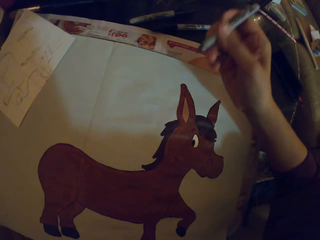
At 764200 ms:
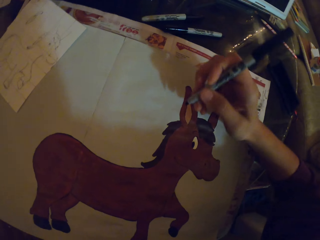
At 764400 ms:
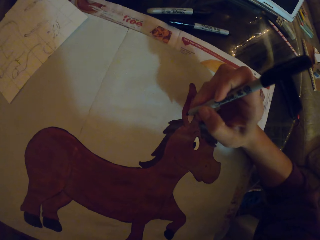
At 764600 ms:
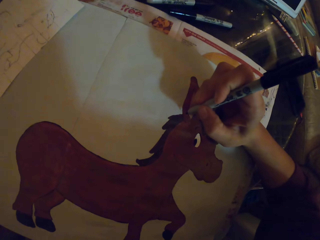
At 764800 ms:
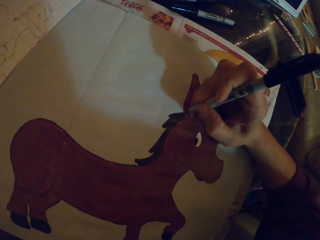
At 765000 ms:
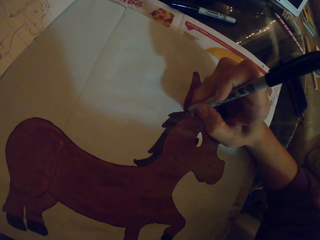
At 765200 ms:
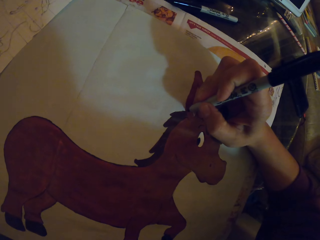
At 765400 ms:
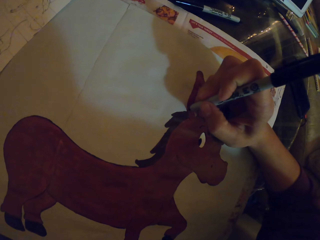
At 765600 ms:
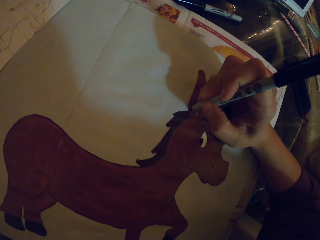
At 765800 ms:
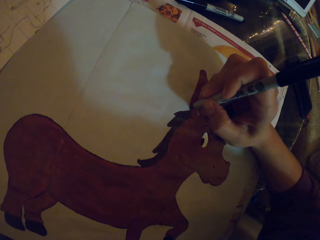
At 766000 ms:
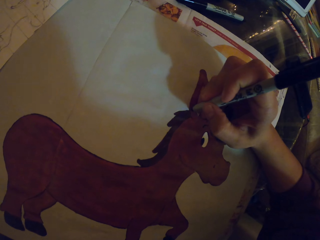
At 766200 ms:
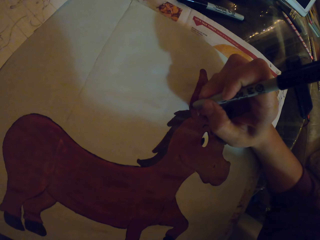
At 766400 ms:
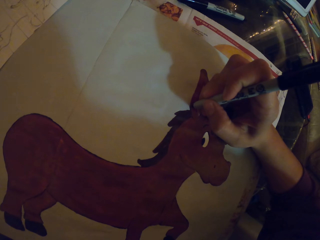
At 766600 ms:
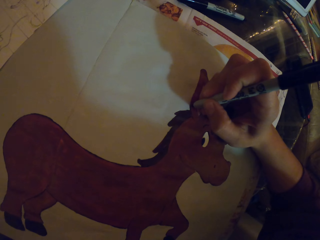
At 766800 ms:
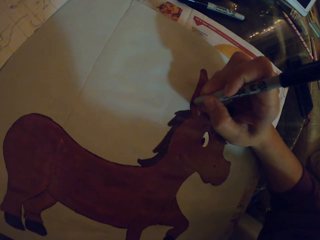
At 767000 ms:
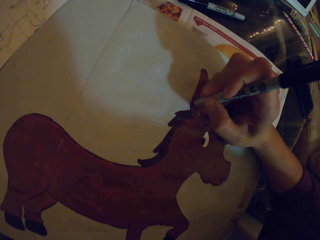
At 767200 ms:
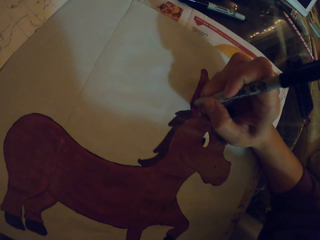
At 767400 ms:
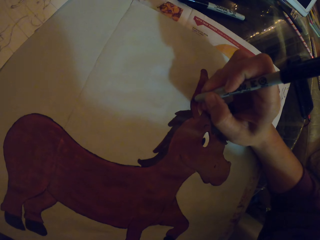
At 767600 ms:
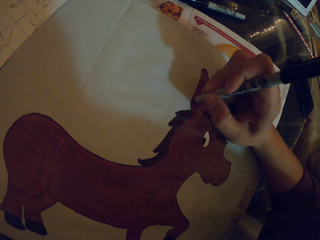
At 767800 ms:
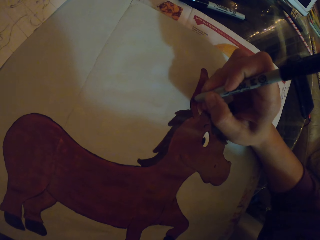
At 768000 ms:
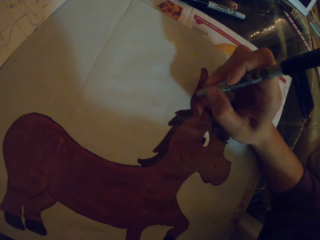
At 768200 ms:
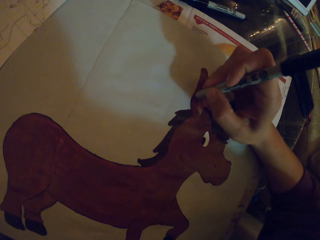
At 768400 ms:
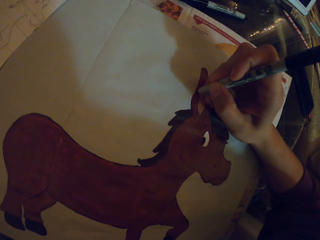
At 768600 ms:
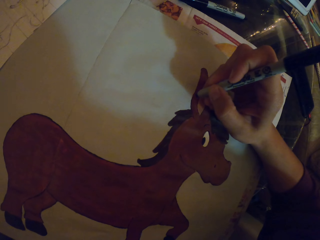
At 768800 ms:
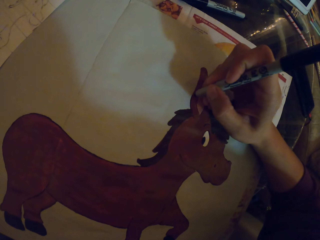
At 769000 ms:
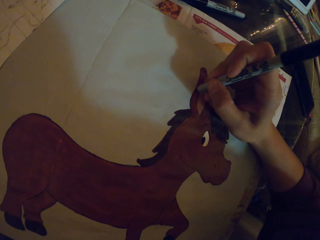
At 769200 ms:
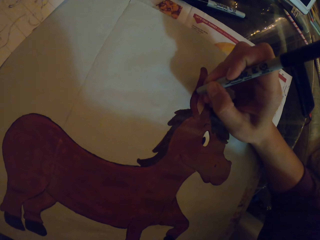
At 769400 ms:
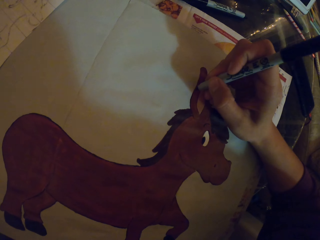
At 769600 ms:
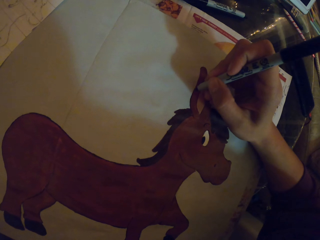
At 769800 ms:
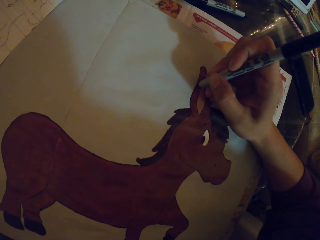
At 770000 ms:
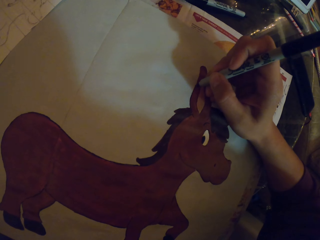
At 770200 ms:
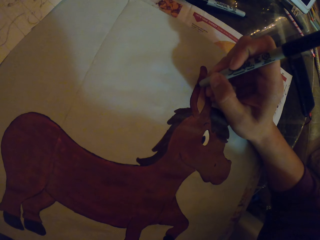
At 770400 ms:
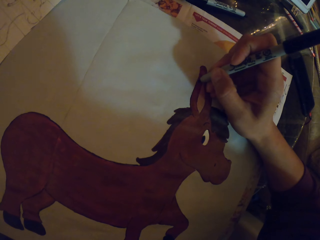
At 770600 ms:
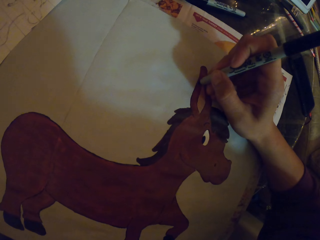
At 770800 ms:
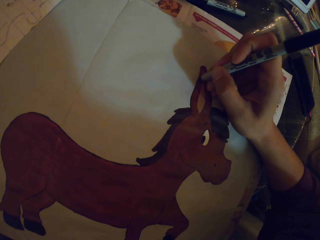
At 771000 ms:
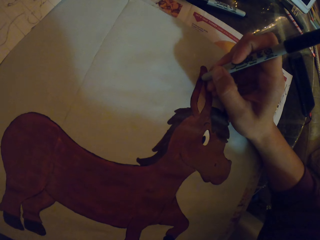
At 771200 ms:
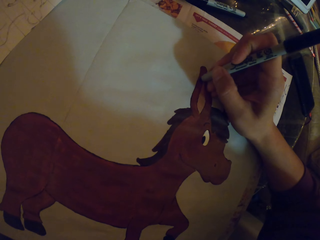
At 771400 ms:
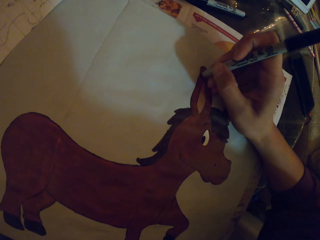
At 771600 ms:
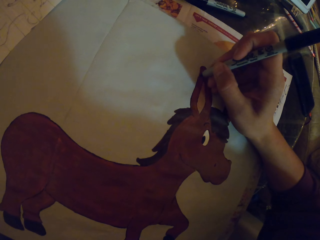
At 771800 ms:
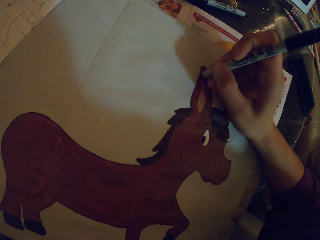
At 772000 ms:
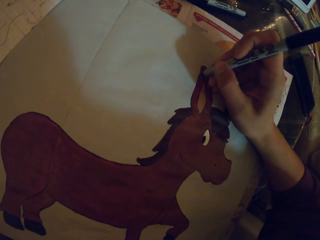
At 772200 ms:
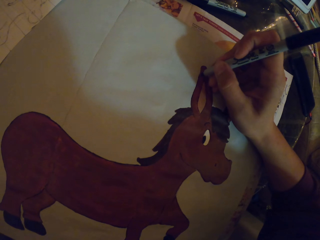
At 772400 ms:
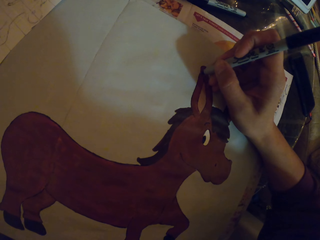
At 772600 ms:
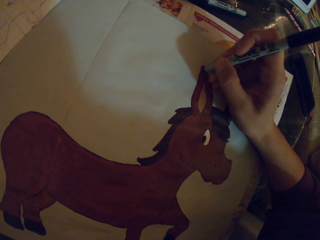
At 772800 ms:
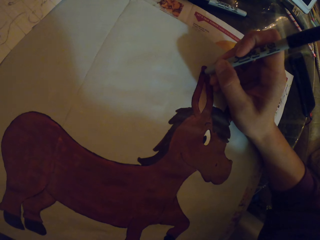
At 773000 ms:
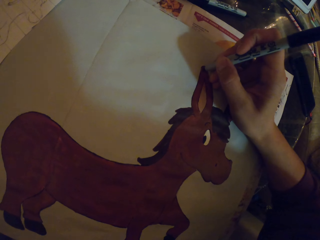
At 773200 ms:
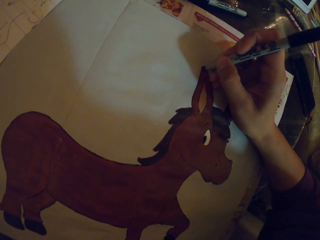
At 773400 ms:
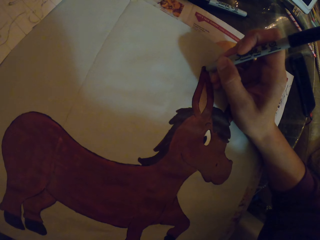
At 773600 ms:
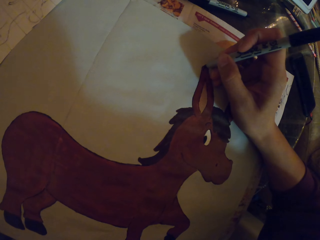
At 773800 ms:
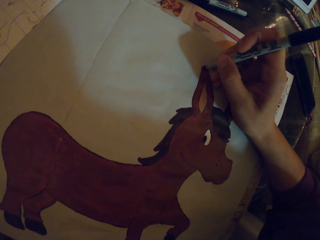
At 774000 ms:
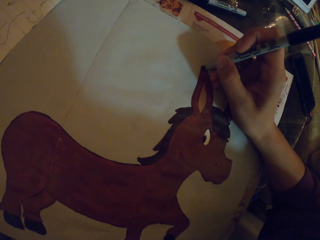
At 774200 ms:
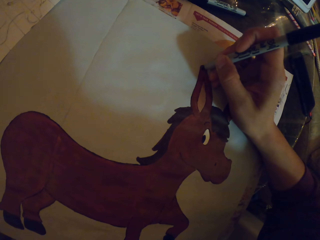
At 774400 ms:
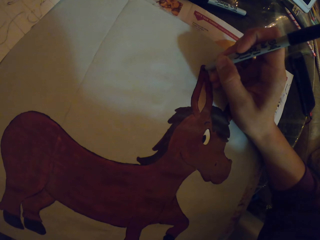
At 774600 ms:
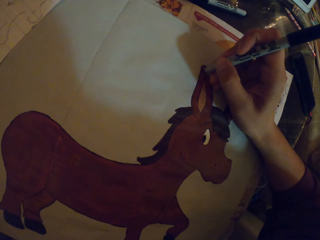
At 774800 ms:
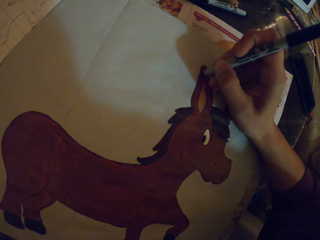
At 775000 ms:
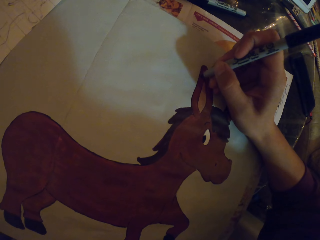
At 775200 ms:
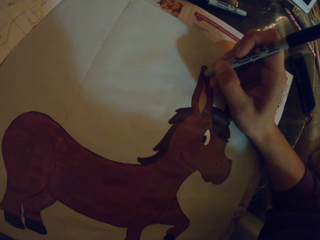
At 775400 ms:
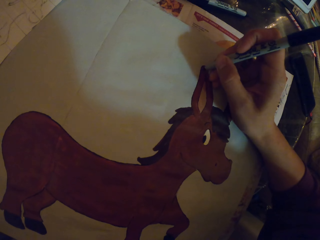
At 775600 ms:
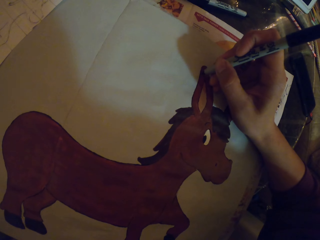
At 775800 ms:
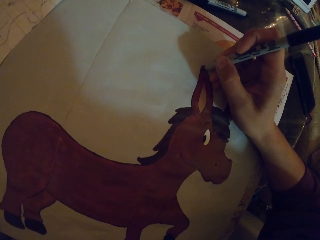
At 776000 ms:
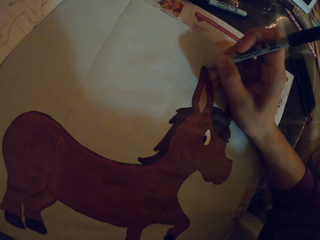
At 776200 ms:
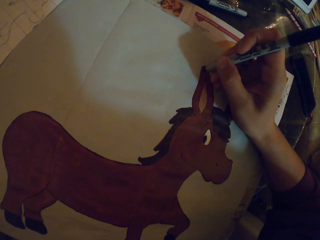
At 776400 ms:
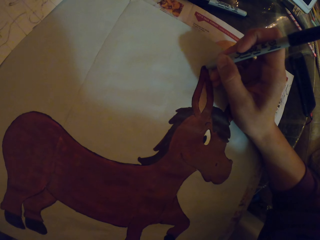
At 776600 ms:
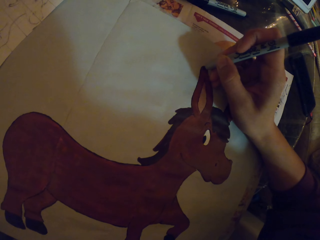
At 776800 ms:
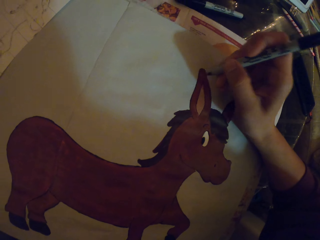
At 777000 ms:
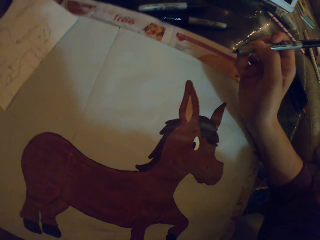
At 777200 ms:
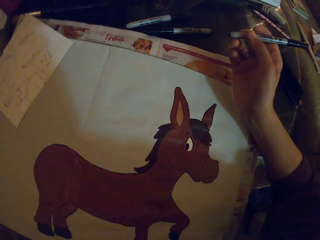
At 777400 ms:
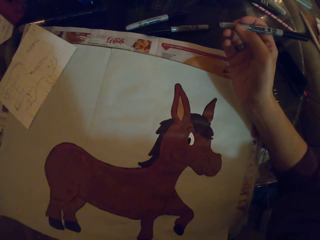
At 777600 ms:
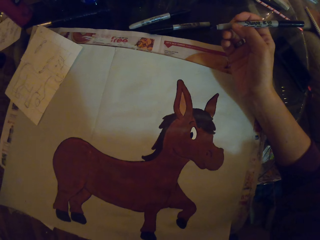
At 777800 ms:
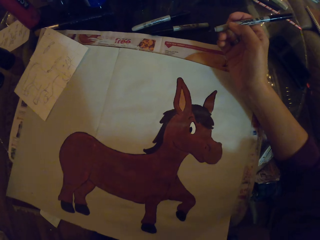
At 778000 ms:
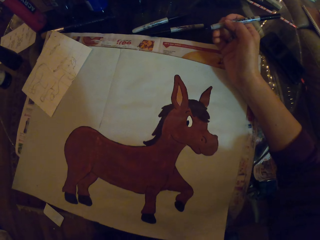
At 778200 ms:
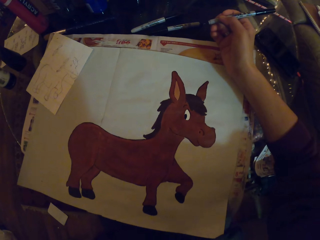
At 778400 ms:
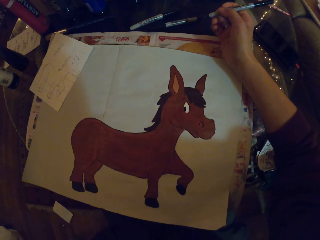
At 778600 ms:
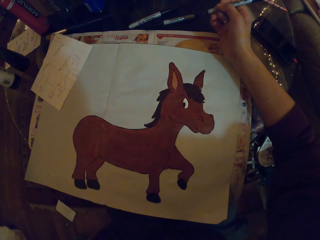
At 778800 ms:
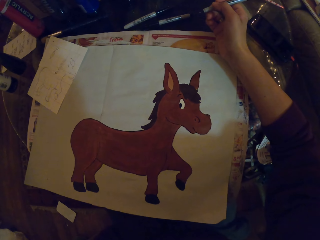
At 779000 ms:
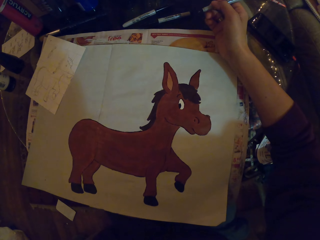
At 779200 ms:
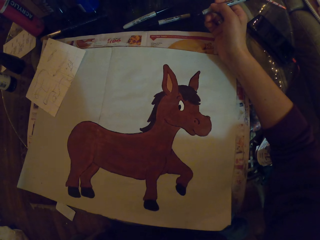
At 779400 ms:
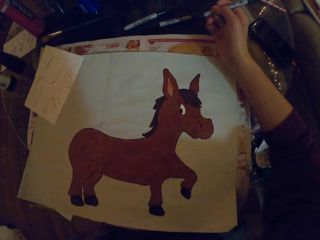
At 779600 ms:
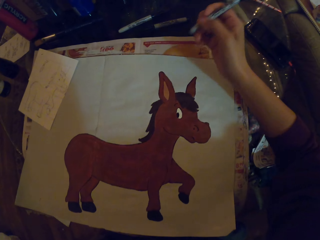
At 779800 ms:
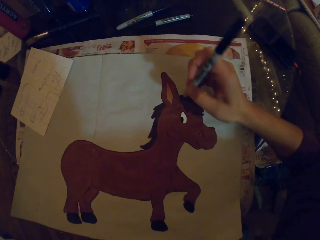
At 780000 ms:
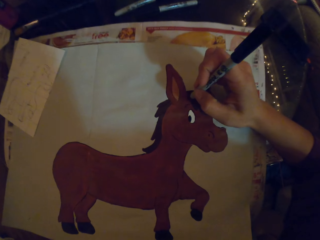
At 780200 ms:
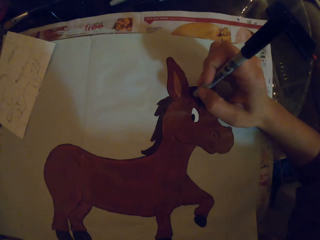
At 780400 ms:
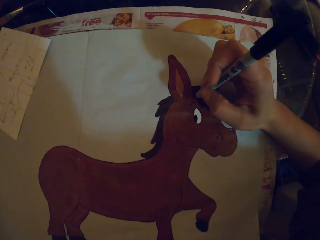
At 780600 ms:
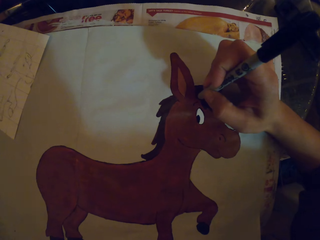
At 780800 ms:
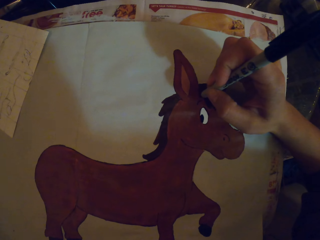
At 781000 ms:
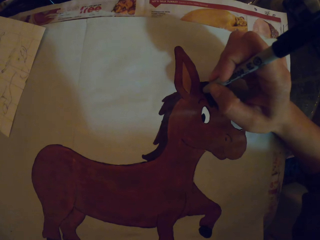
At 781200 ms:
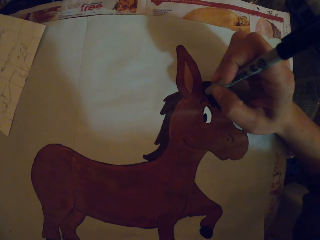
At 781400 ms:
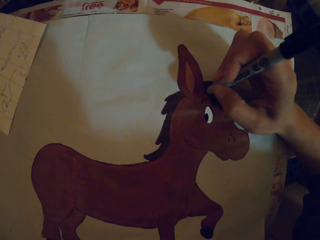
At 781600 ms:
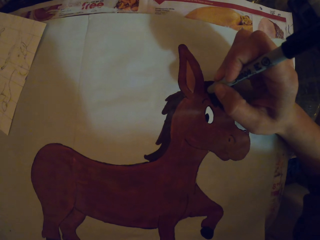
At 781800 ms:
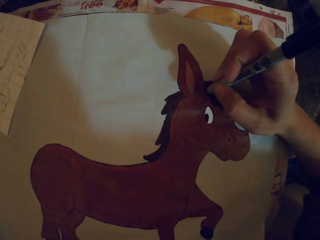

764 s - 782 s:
The camera wearer adjusts the painting pen. They paint. They adjust the painting pen. They paint.

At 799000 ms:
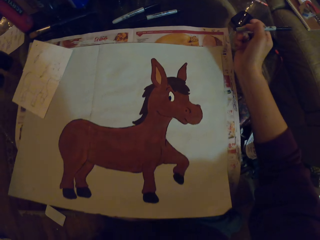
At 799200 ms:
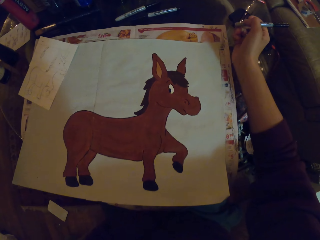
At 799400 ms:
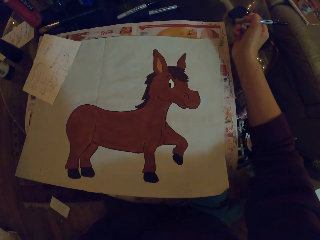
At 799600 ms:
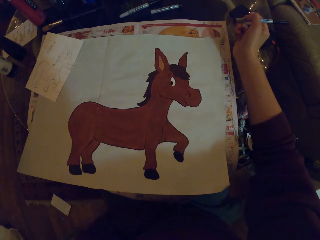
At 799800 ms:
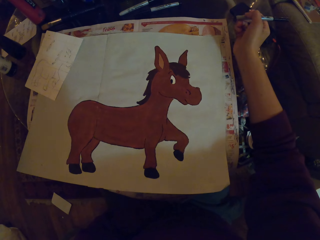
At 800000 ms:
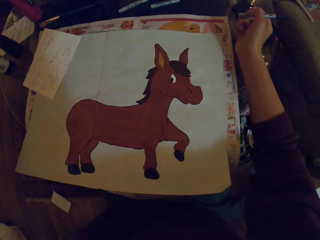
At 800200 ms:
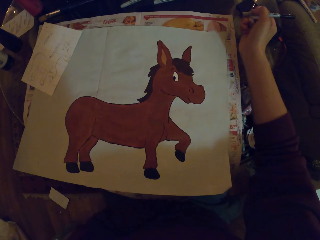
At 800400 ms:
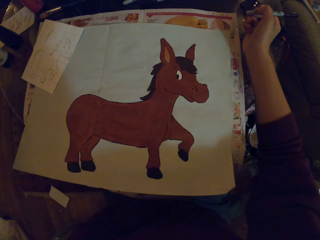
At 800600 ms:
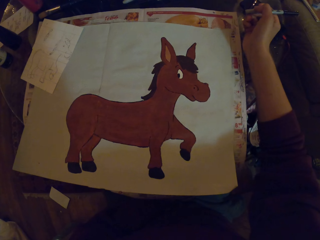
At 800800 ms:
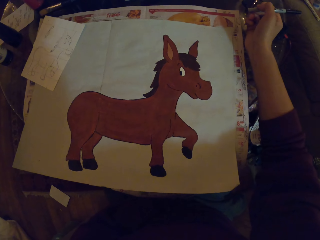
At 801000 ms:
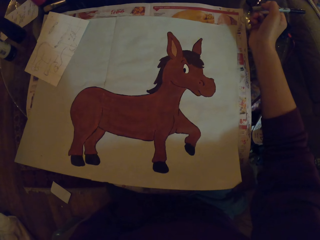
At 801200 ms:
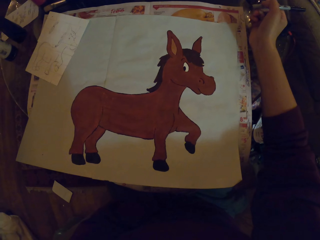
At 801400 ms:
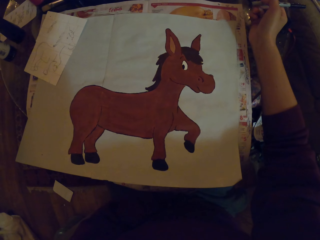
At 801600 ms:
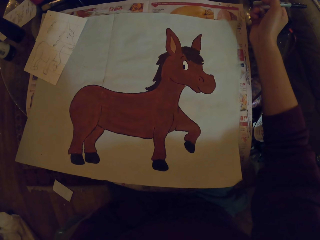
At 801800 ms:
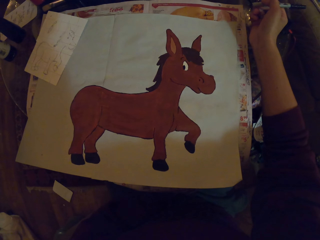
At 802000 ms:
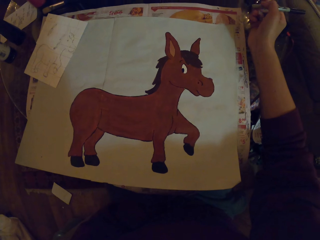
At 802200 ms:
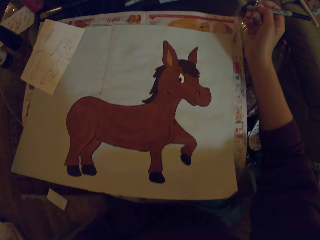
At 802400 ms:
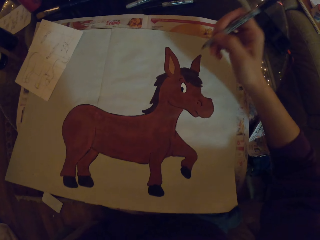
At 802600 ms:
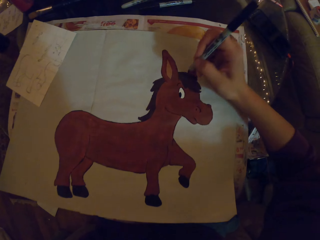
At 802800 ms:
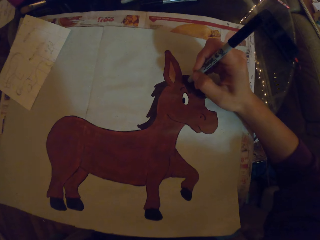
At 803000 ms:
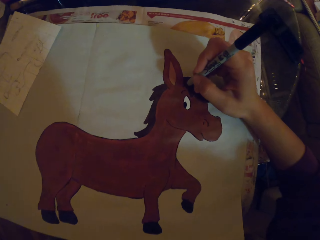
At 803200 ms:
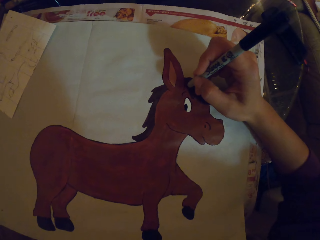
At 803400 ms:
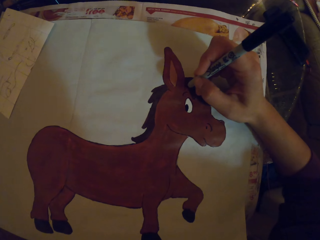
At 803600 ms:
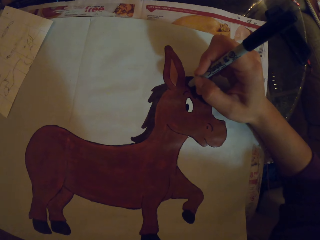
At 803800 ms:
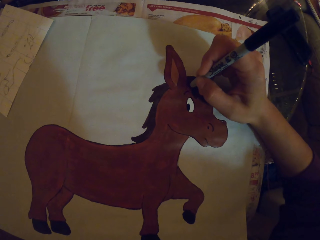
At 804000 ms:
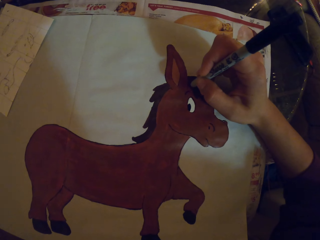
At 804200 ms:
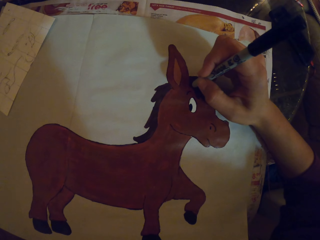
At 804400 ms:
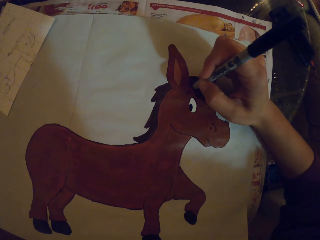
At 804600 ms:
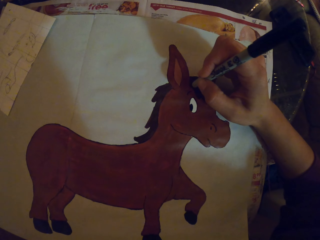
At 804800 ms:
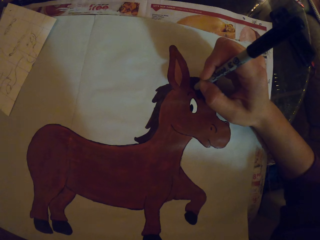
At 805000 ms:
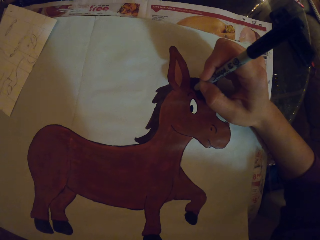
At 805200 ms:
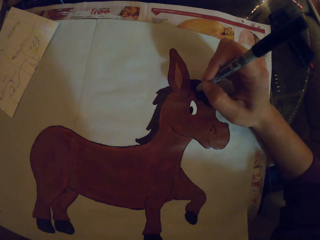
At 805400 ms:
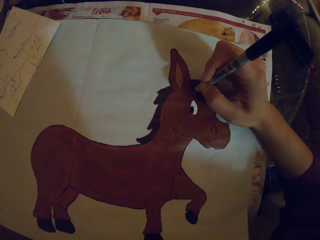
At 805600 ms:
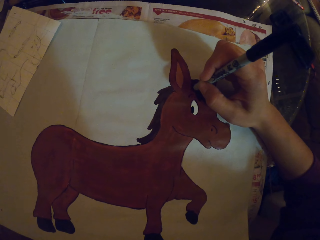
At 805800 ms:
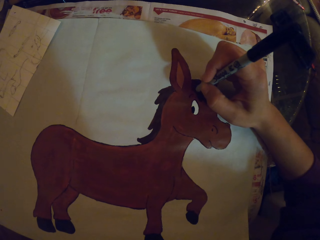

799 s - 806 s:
The camera wearer adjusts the painting pen. They paint.
